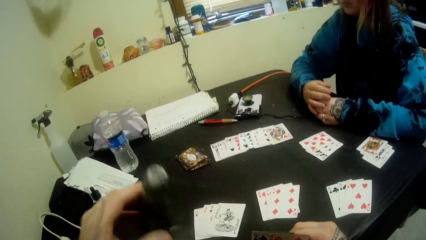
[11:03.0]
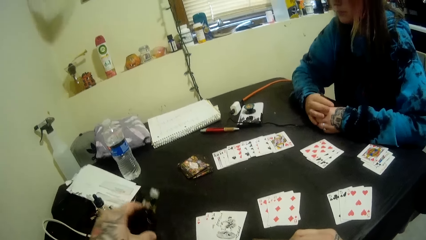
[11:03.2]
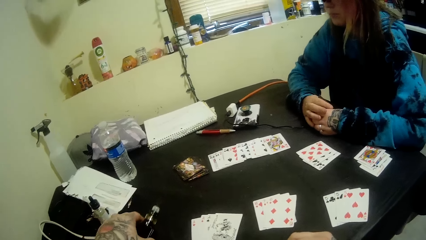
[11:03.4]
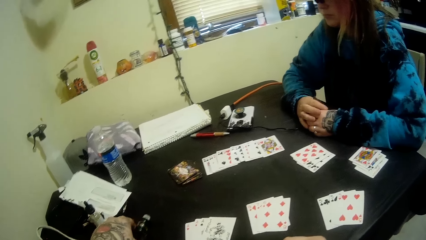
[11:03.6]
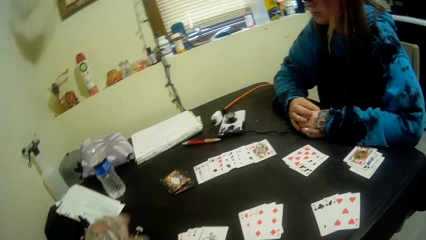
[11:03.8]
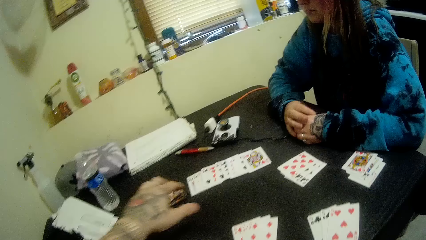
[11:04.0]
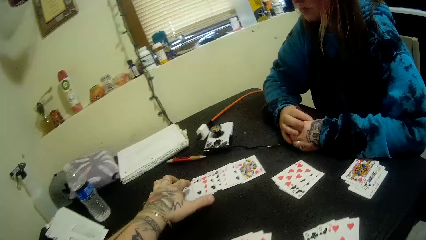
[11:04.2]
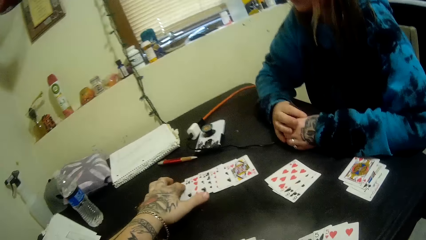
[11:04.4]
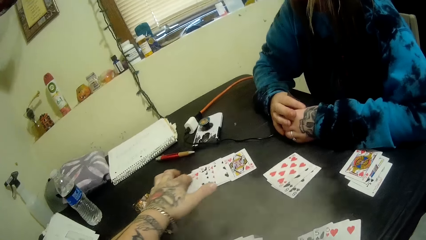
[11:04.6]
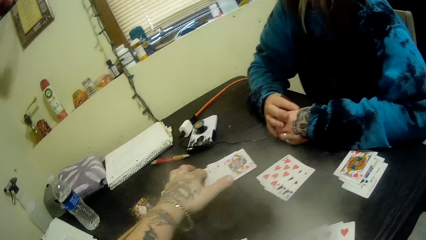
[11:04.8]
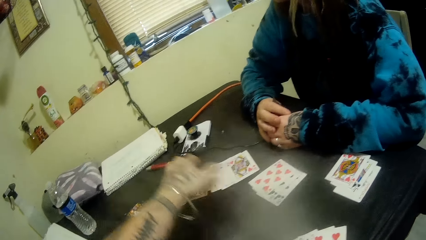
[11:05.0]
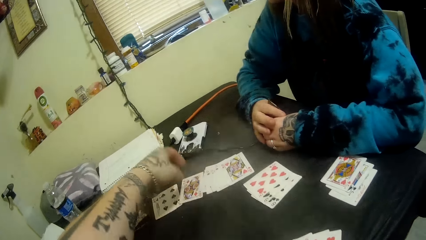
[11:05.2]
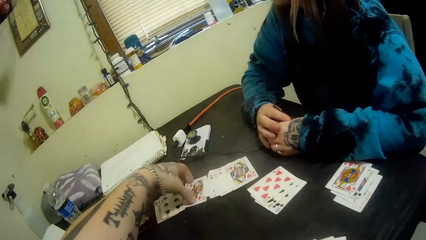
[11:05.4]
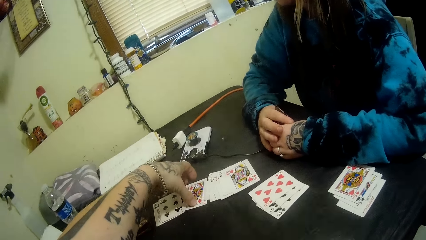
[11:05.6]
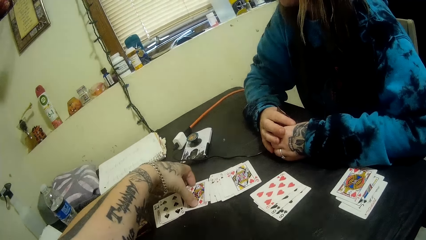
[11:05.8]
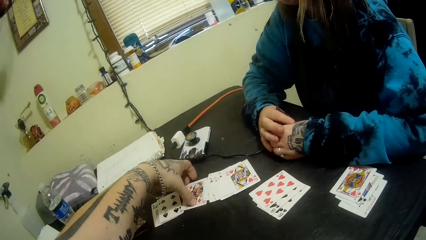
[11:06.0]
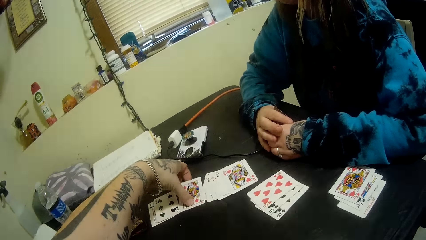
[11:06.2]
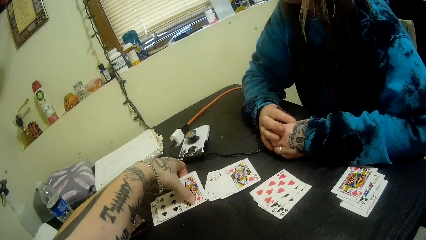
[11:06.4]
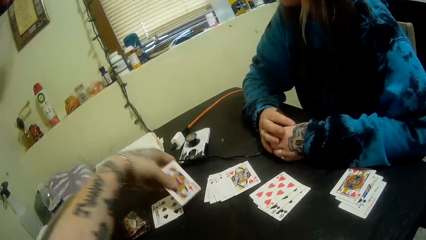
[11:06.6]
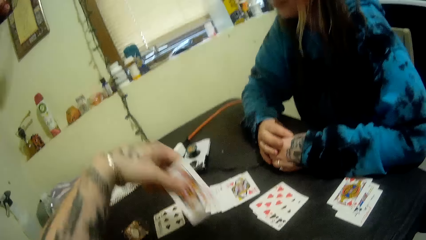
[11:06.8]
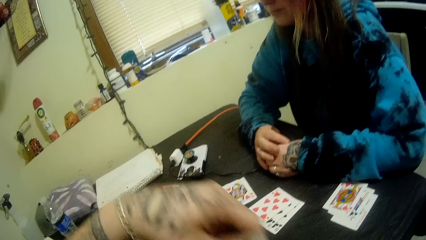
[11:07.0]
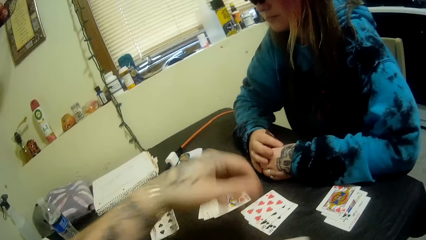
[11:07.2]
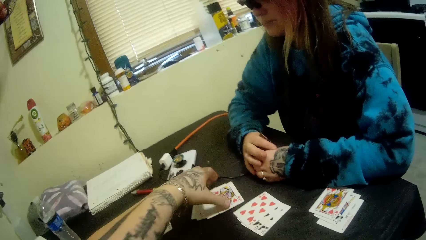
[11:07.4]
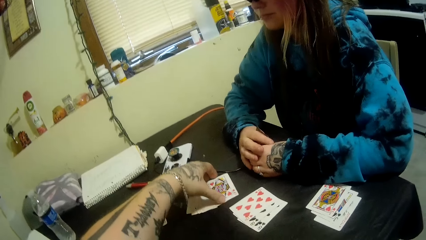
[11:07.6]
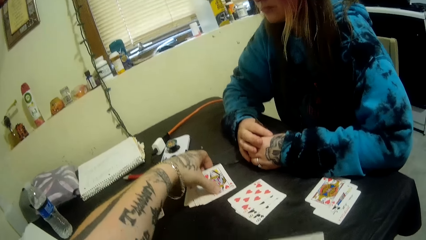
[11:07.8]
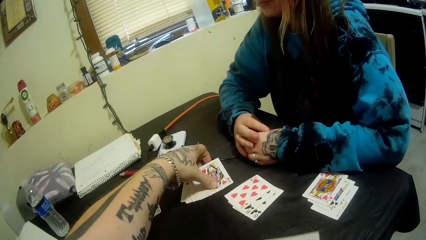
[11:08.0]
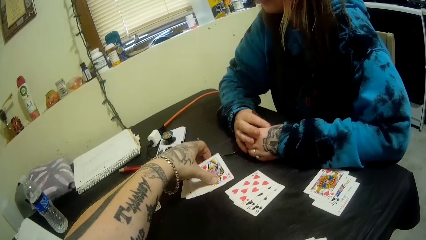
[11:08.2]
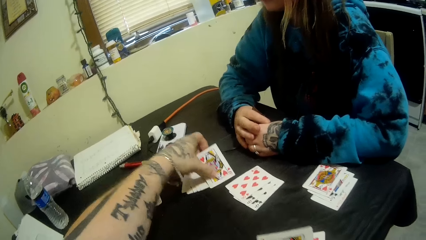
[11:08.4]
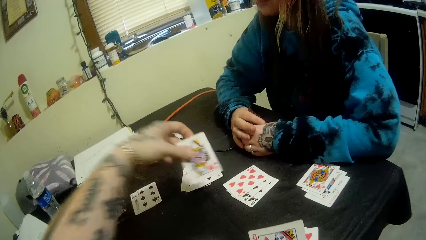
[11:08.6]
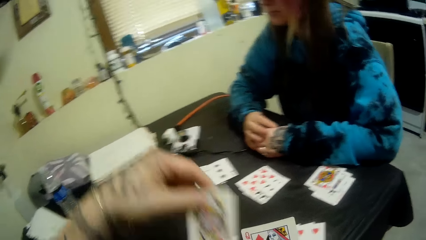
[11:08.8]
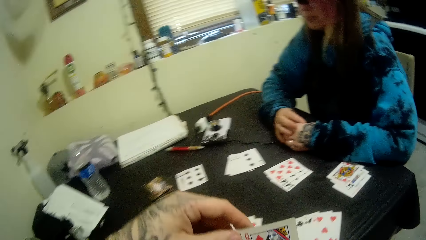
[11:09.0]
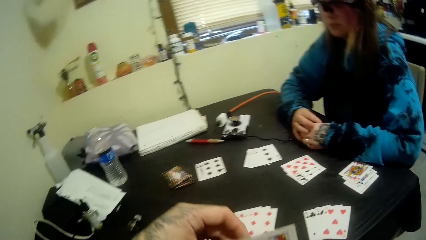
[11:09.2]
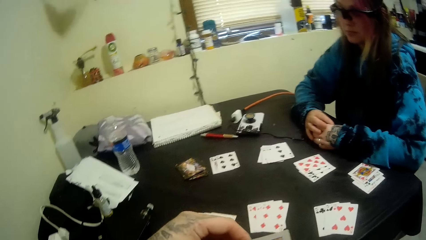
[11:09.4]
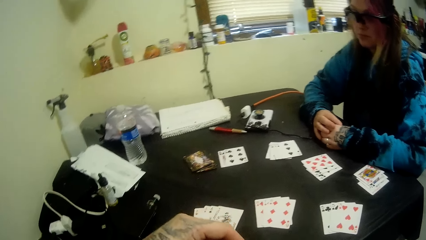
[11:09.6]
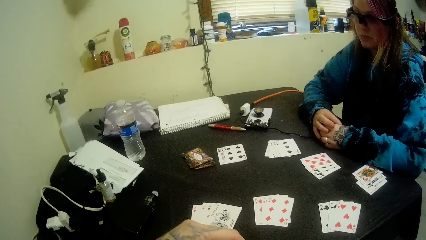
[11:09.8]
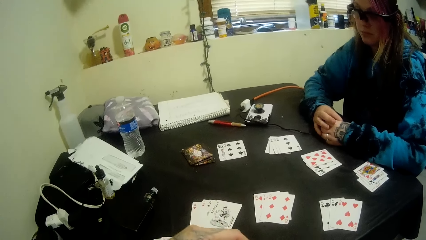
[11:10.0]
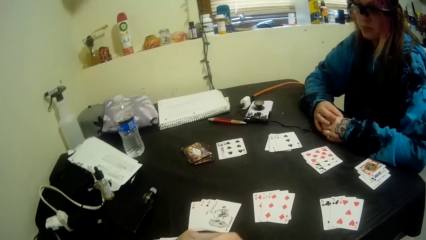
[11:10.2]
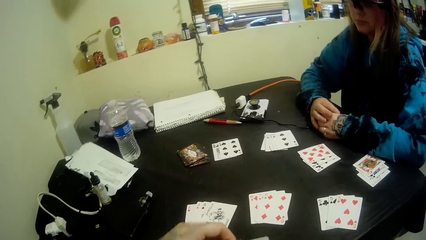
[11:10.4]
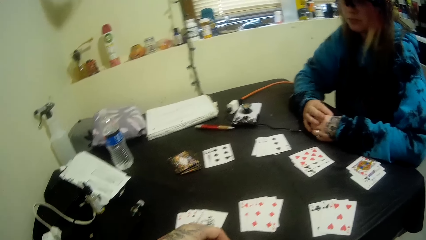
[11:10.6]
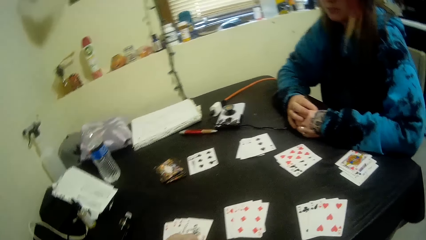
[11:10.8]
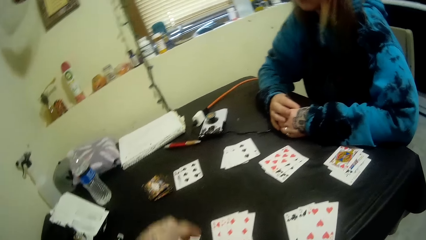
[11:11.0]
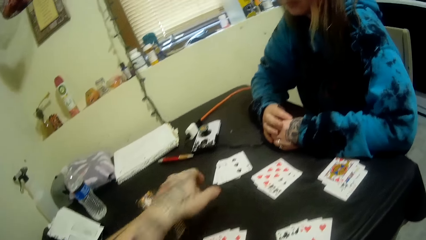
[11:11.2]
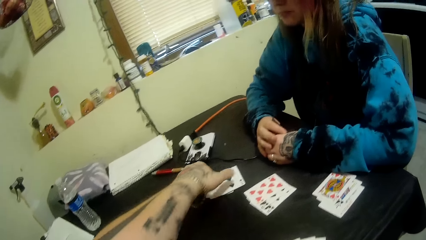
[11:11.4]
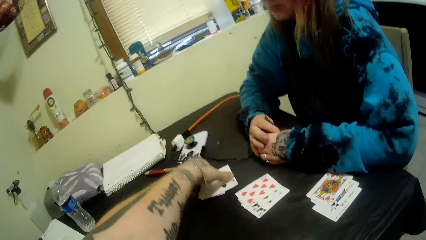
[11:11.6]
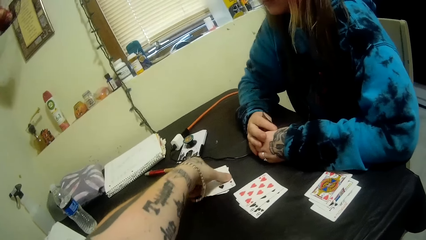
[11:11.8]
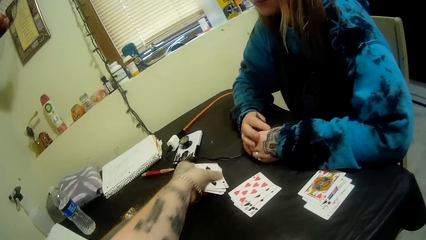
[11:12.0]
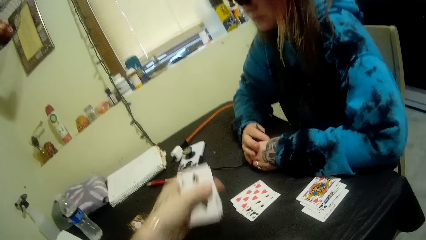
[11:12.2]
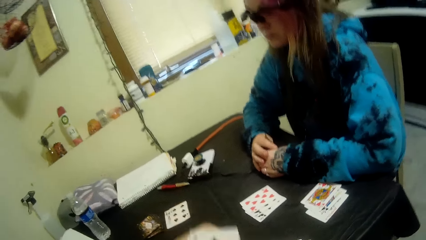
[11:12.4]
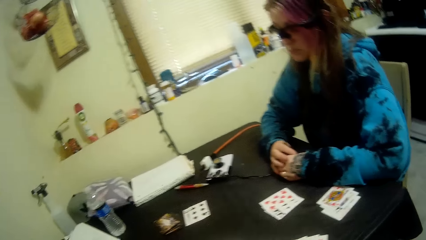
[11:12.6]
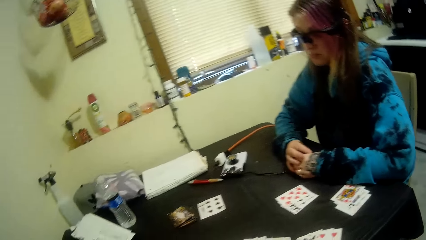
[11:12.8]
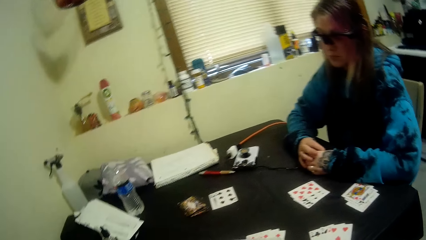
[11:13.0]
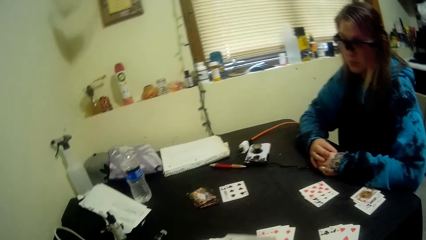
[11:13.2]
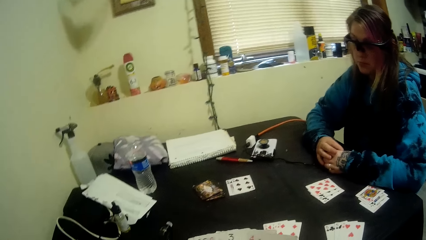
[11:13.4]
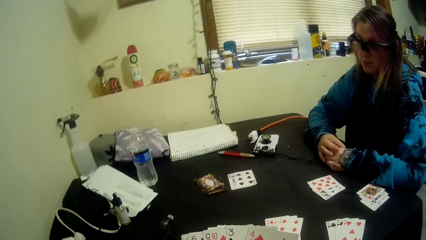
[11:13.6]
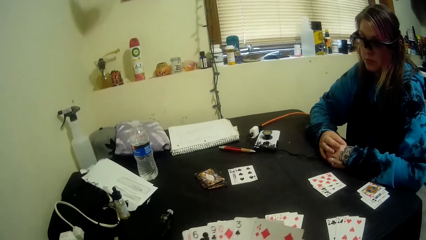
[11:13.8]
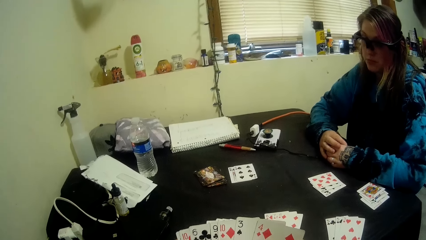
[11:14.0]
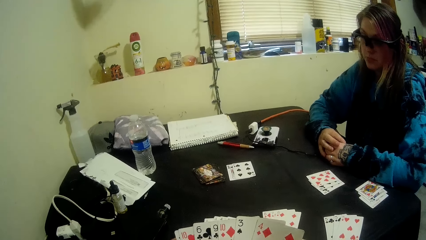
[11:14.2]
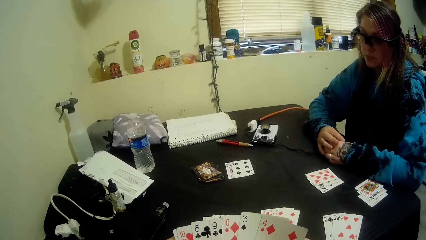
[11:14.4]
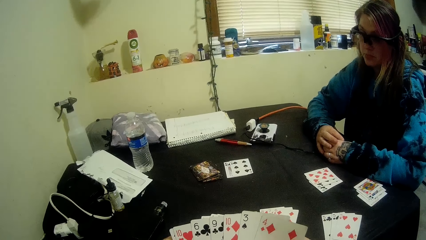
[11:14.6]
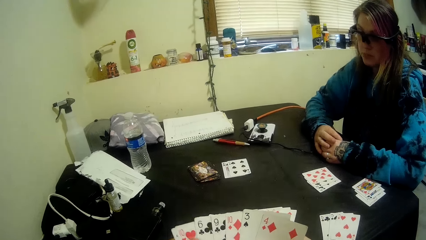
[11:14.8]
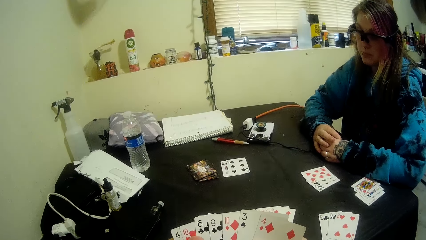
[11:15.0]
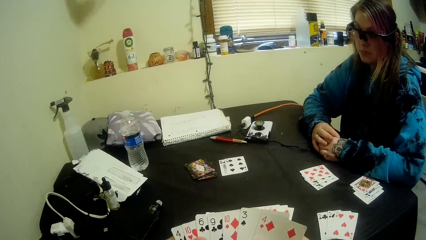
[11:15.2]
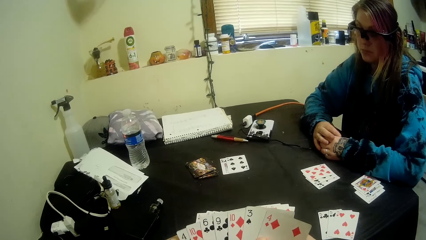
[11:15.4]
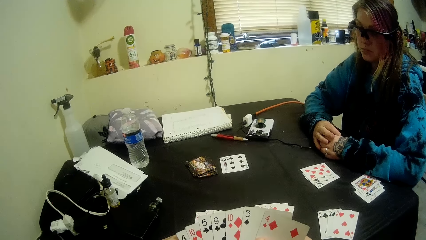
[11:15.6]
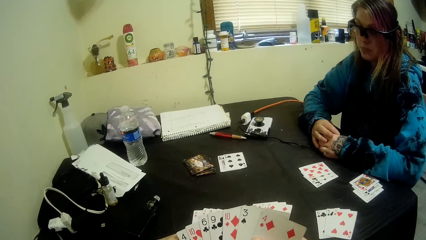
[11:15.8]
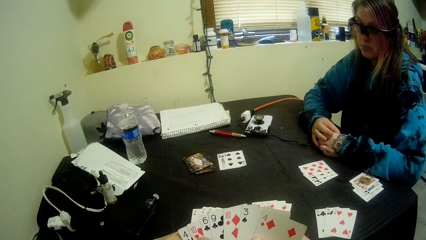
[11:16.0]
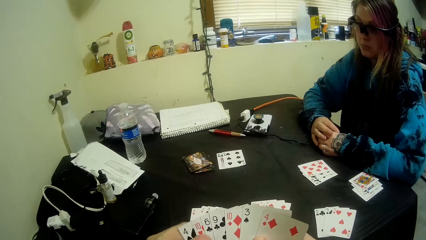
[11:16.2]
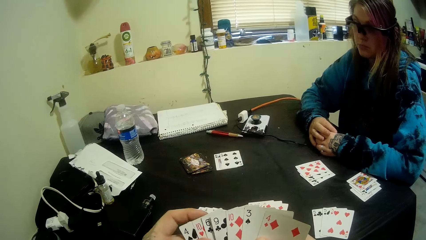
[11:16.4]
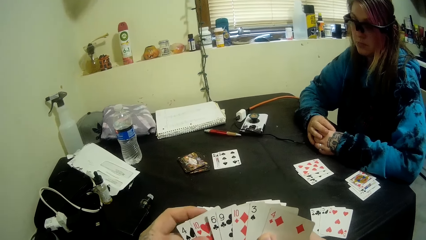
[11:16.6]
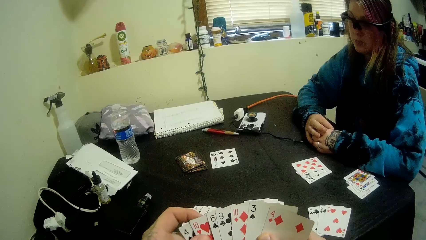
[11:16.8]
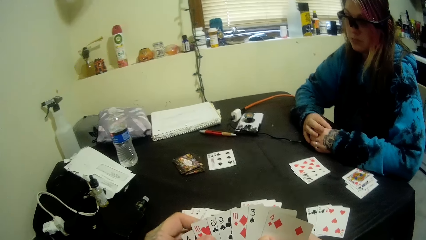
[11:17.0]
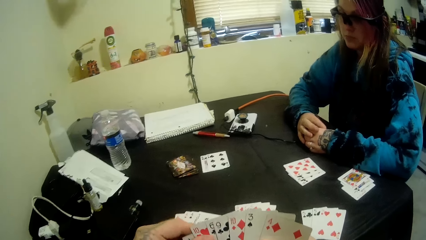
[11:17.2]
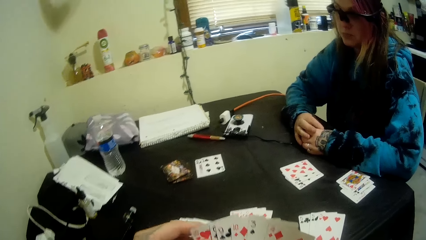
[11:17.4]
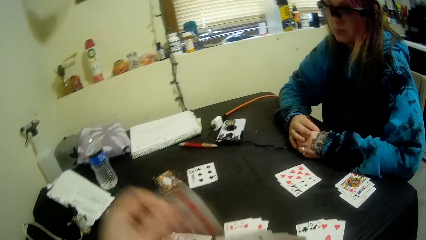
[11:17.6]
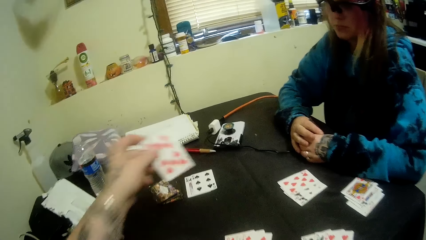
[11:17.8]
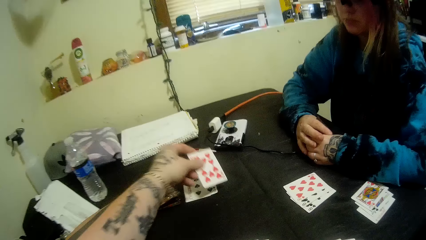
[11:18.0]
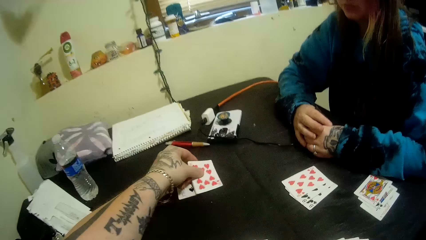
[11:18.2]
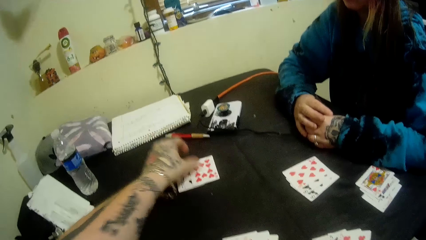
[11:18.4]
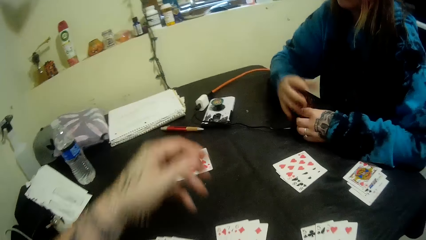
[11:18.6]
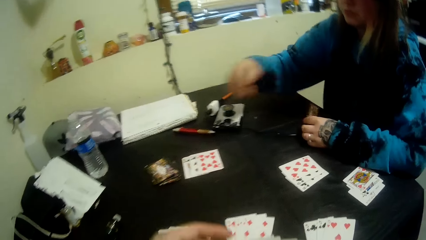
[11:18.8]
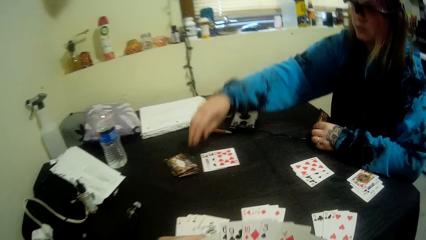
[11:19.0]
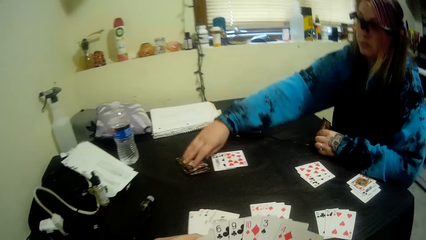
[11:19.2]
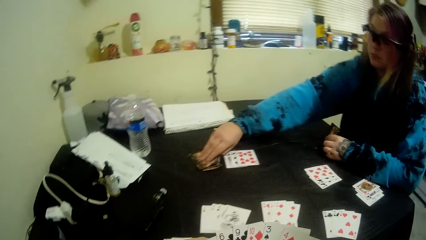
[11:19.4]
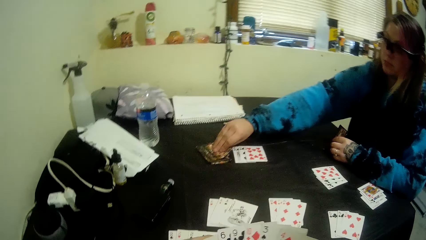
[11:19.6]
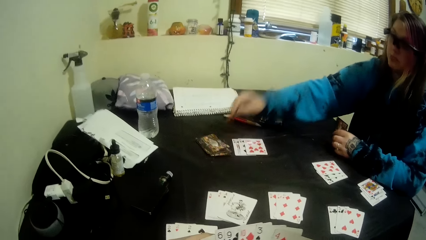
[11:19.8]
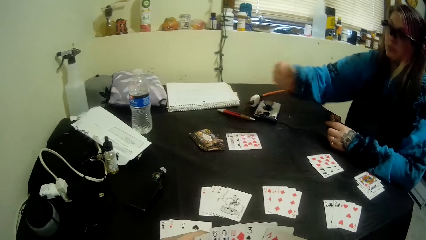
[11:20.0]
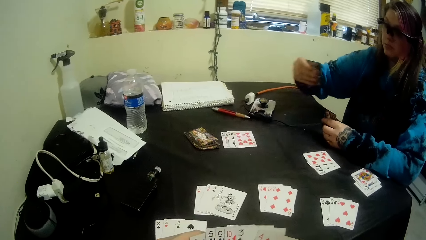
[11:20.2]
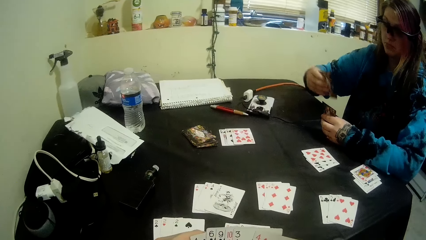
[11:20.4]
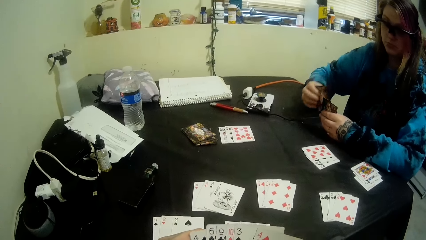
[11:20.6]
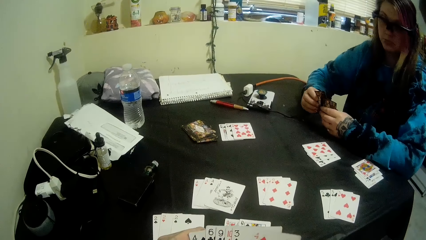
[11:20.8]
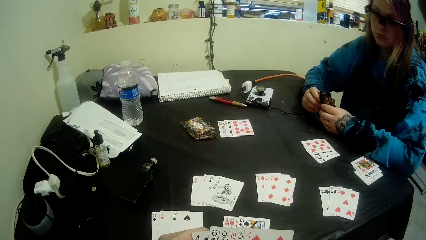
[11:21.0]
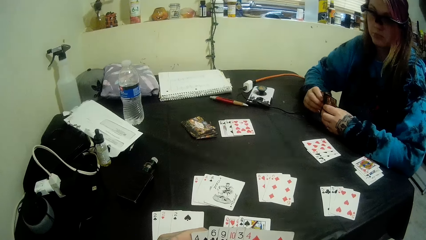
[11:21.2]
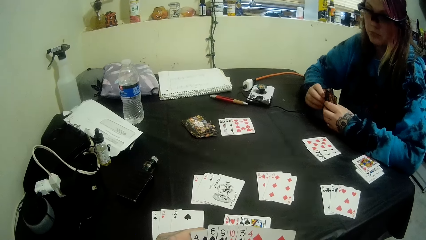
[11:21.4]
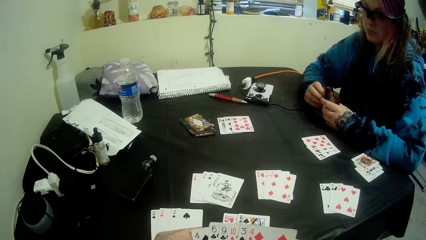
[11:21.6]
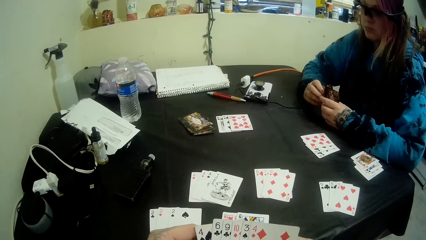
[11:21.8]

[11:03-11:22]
The camera wearer puts a bottle on the table with his left hand. He picks cards on the table with his left hand. He exhales smoke. He displays them in his hands. He puts a card on the table. A woman picks another card on the table.
